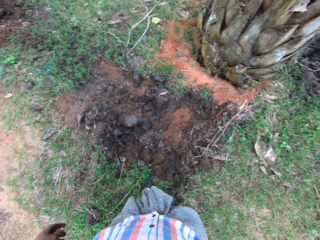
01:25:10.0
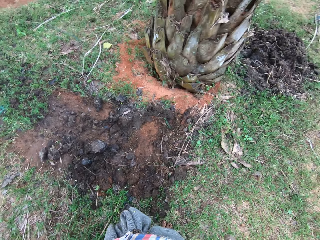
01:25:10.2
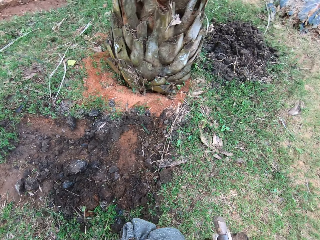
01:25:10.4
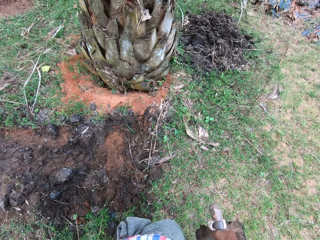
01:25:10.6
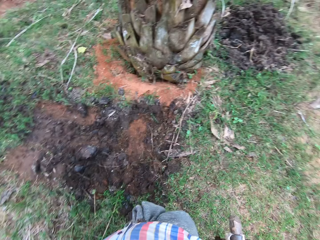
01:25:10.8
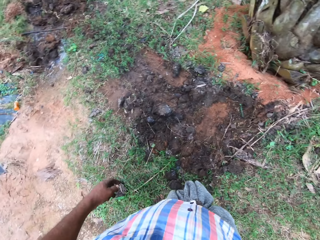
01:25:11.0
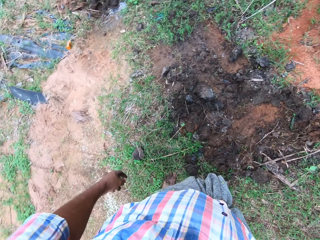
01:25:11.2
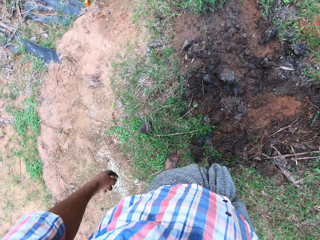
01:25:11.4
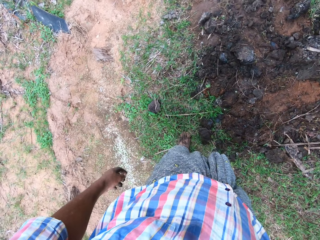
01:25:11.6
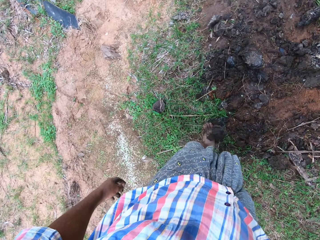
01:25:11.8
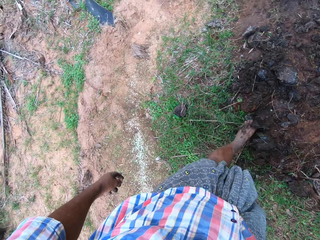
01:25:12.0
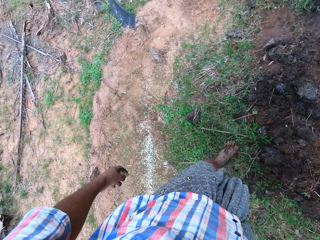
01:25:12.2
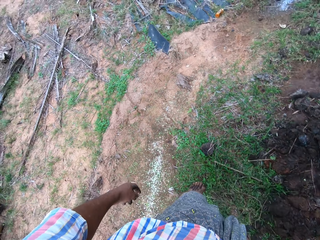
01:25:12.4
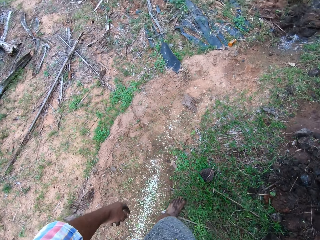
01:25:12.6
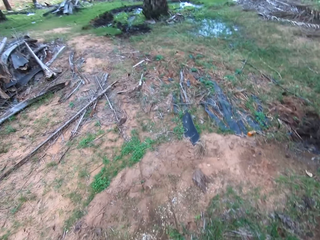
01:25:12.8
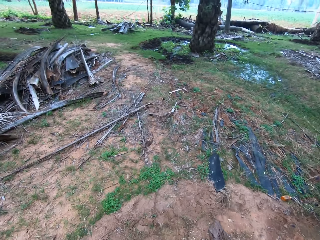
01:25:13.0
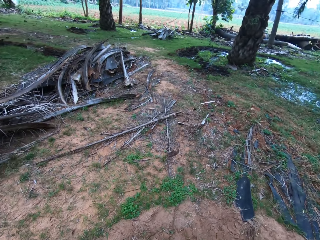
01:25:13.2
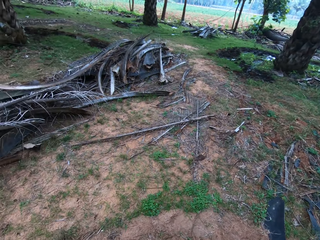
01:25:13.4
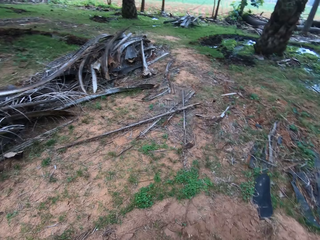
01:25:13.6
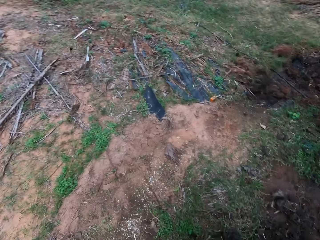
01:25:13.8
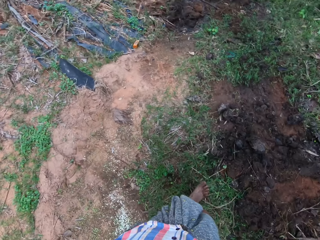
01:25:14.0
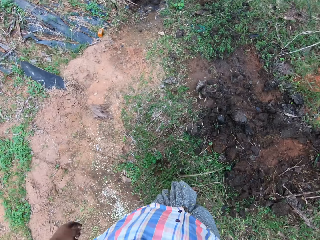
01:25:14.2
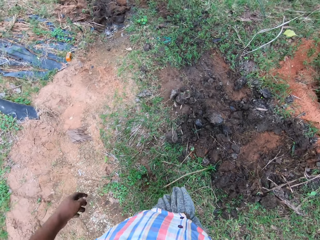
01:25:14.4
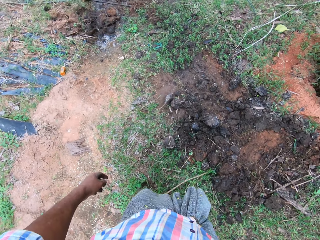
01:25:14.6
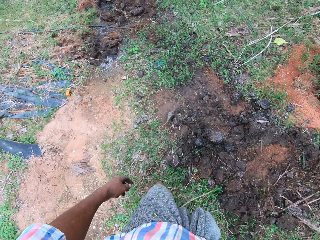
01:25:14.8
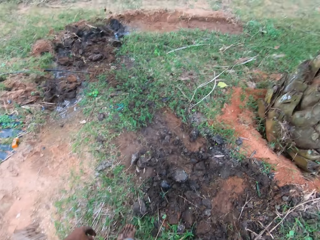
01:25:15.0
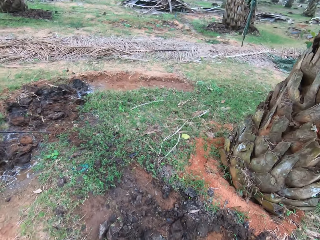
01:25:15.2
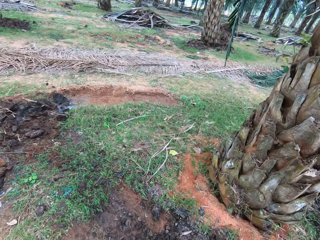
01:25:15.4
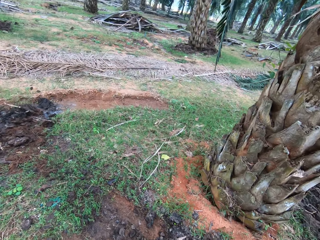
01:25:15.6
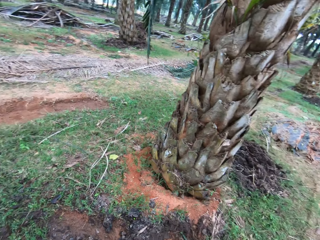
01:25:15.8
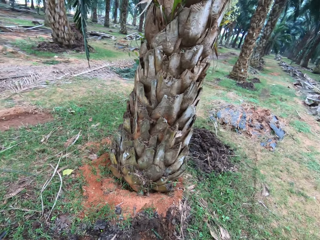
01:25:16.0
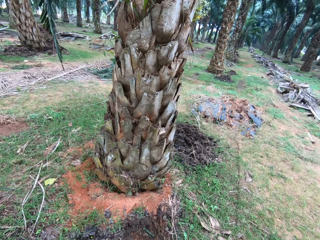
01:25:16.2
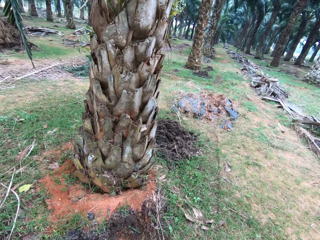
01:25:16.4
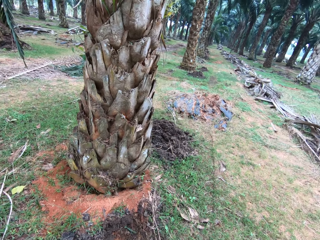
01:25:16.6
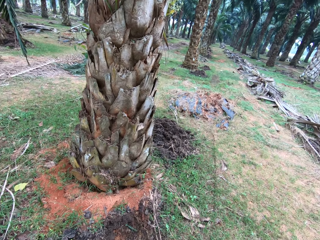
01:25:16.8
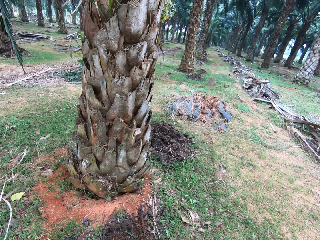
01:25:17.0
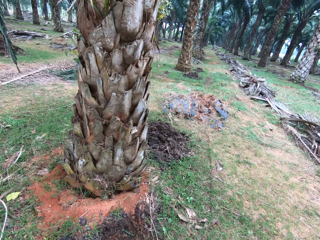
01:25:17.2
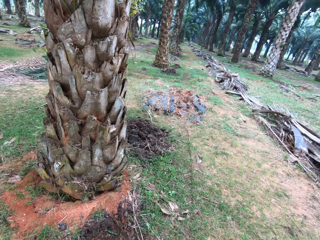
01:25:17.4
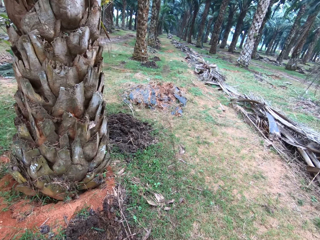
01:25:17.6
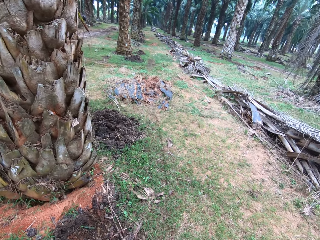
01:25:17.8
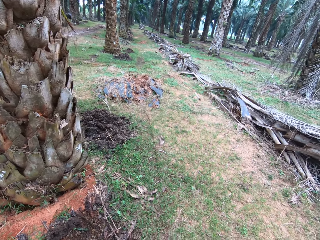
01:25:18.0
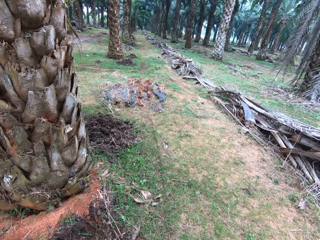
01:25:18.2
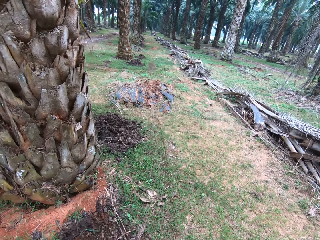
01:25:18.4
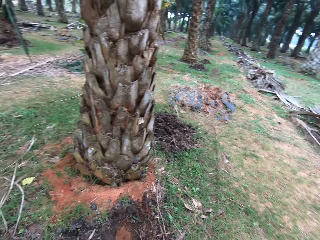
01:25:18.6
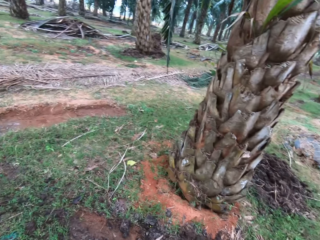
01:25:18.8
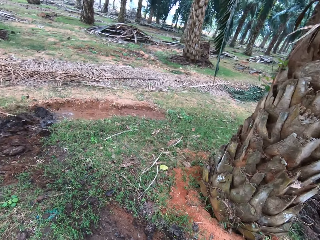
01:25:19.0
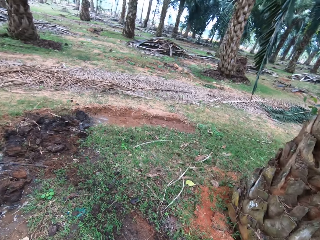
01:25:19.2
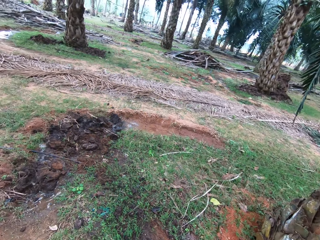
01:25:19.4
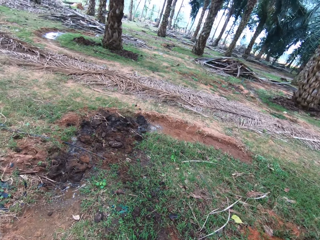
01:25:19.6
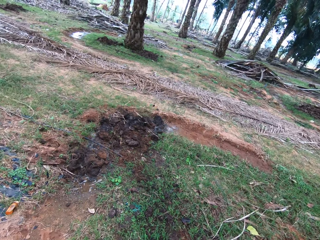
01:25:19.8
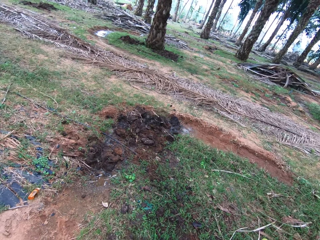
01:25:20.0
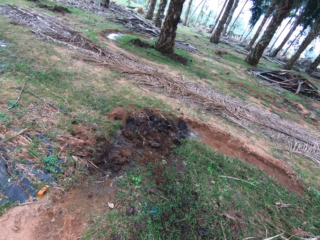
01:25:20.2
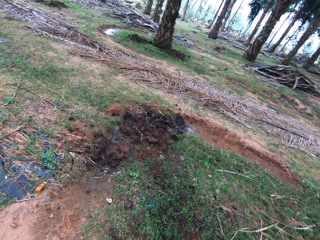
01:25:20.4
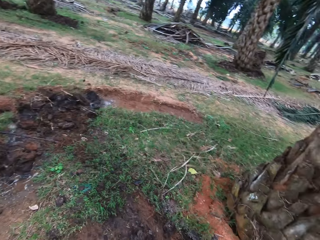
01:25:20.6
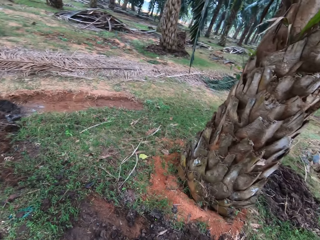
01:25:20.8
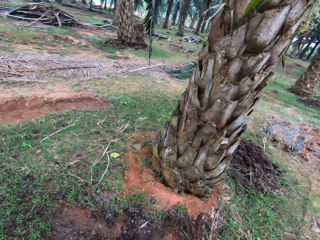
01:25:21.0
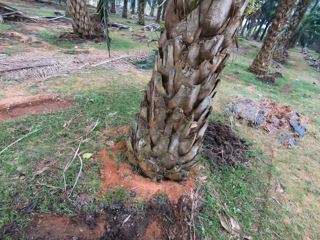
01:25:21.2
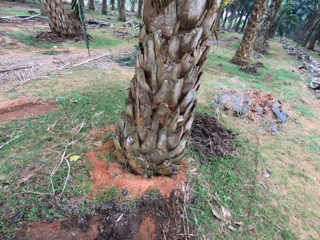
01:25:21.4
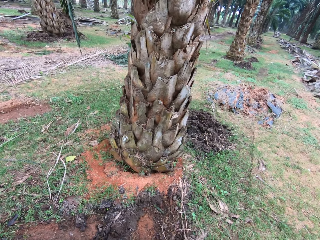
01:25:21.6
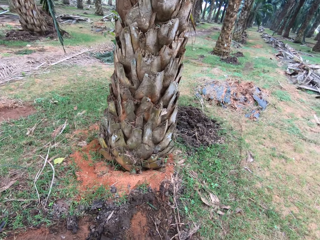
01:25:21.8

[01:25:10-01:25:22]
The camera wearer adjusts the manure on the ground with his feet.

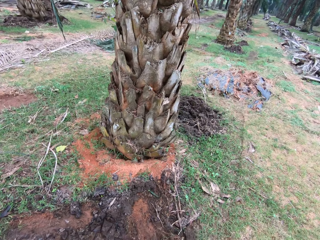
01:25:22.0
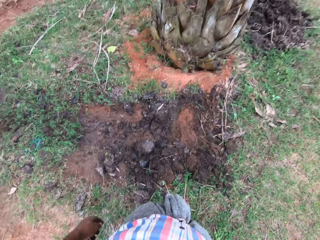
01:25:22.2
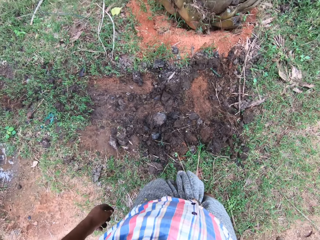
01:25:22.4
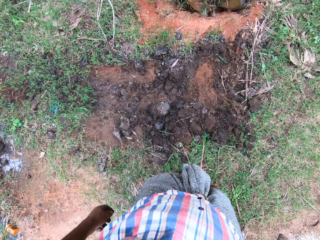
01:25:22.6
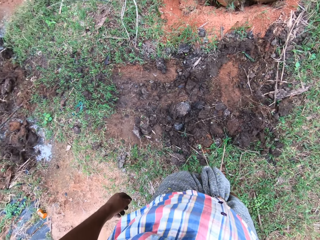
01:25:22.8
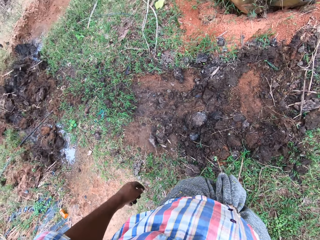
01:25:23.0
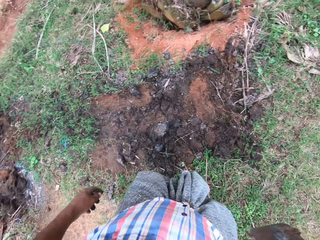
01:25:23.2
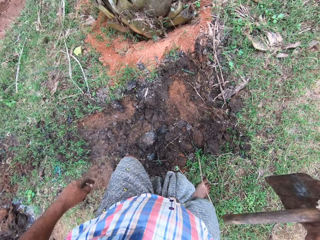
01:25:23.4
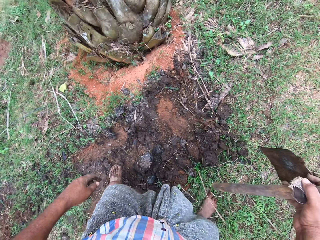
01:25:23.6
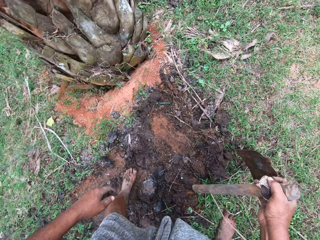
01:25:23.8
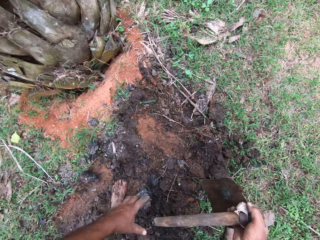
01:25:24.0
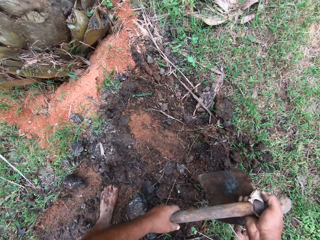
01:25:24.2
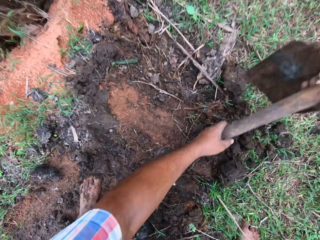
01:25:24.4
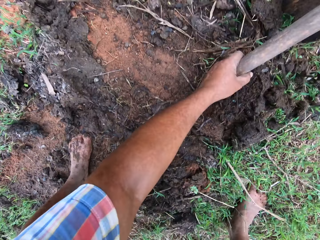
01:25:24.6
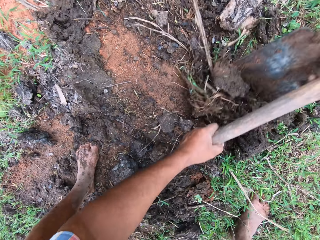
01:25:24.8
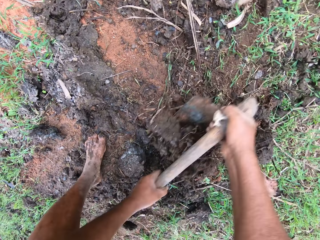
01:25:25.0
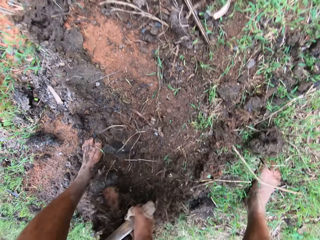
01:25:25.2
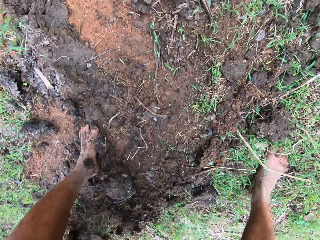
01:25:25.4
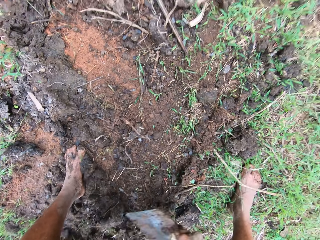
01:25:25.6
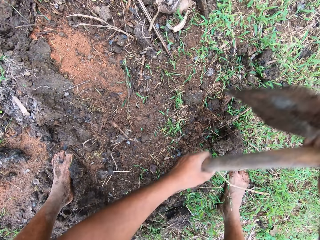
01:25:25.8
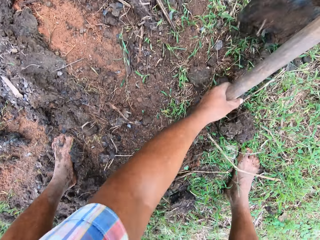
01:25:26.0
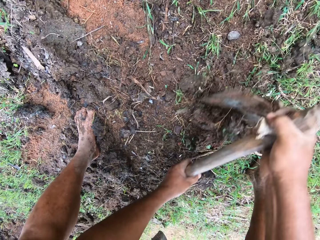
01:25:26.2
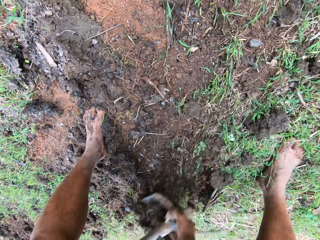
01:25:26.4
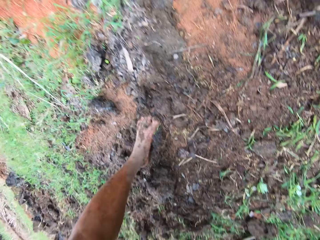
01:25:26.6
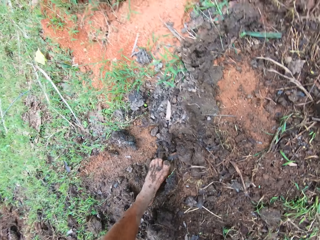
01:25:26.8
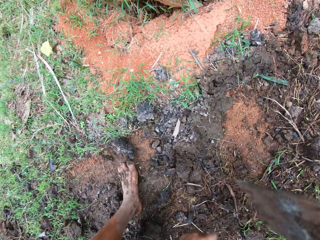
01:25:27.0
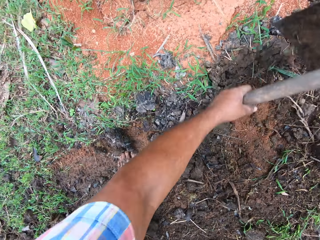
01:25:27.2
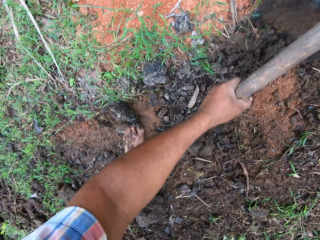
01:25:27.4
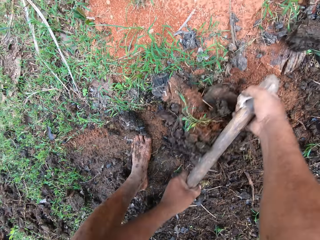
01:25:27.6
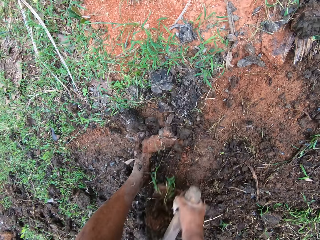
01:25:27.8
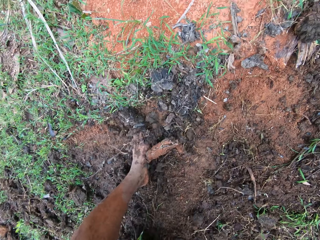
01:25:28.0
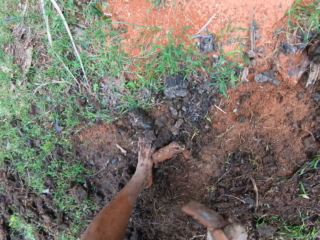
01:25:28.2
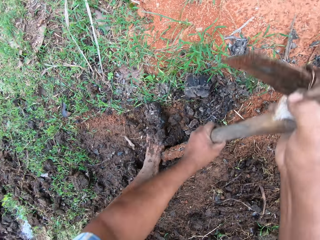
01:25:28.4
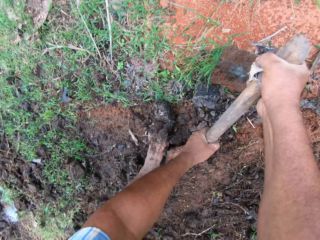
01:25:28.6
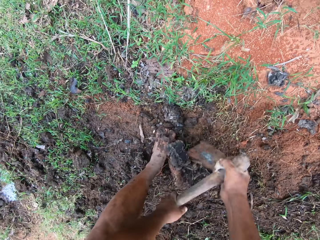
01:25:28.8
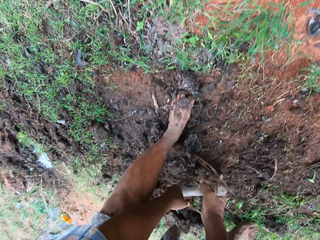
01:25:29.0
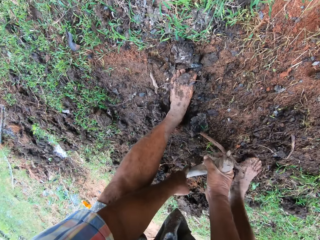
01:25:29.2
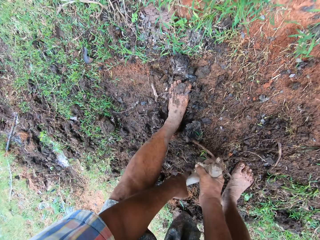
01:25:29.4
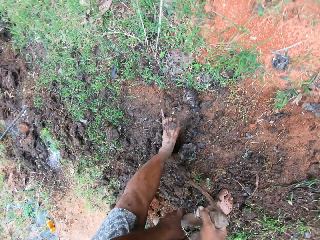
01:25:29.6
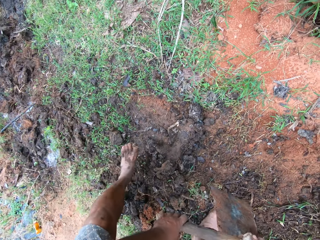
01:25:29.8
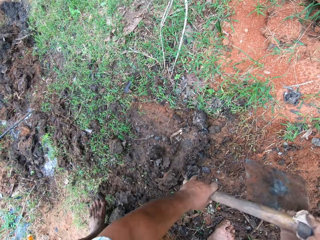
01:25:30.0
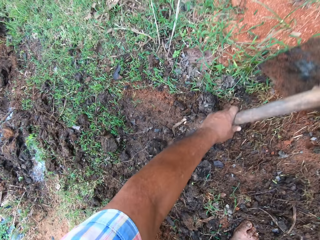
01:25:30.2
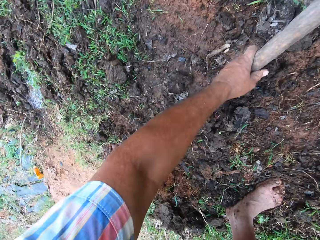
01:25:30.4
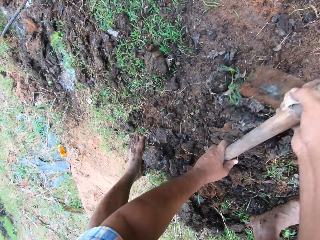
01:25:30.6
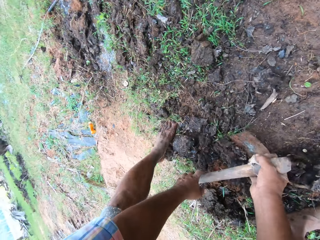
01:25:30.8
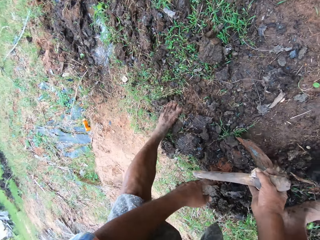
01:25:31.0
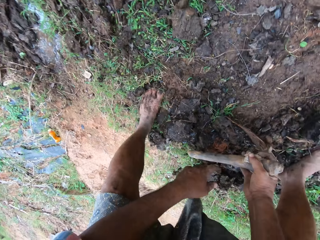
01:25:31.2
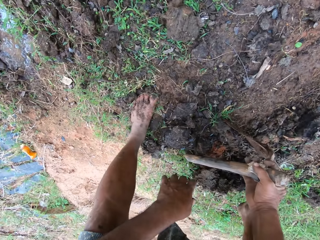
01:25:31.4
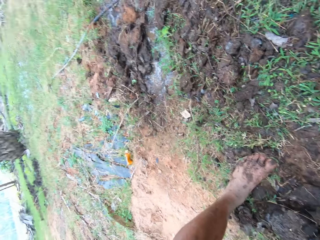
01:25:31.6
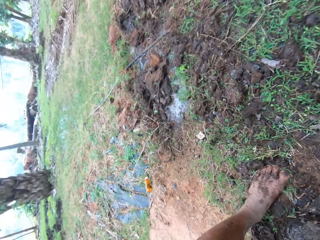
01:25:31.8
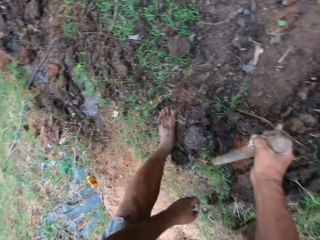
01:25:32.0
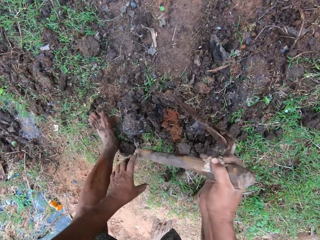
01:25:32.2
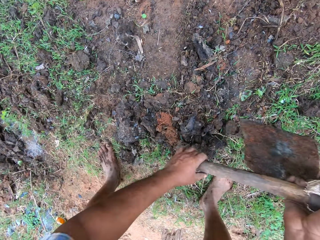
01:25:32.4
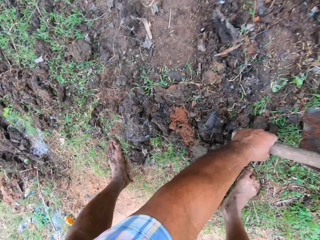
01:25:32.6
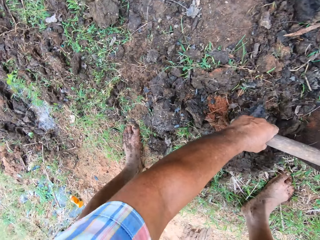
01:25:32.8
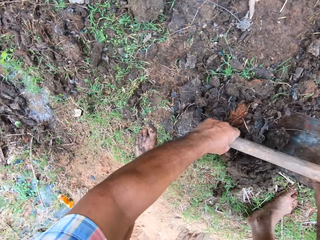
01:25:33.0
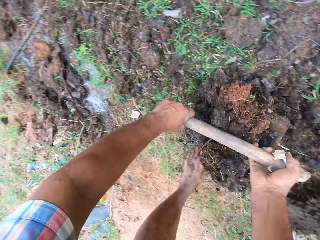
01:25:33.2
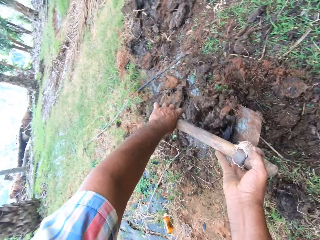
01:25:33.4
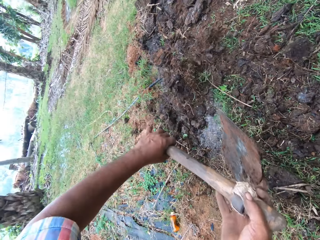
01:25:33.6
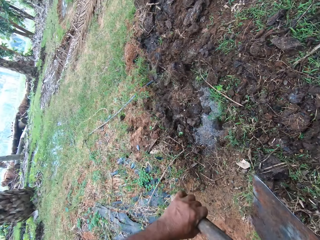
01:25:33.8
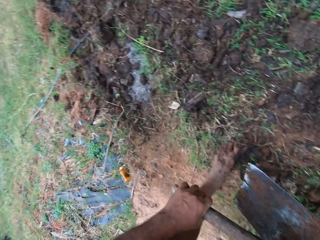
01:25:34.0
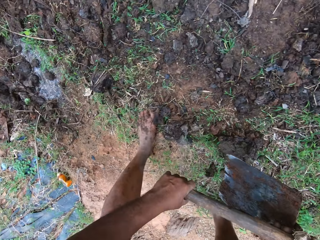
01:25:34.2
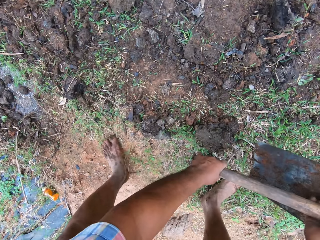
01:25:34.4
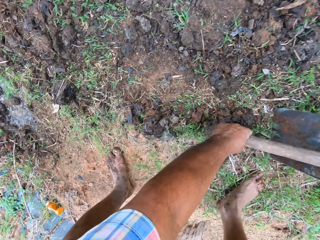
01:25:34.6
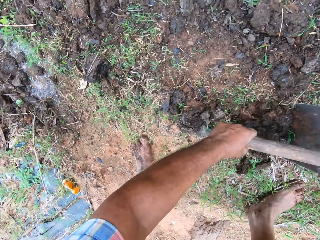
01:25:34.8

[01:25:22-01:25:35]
The camera wearer moves the manure with a hoe. He hoes the farm land with the hoe in his hands.
